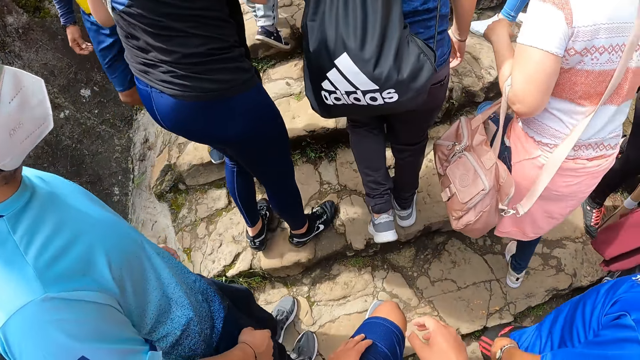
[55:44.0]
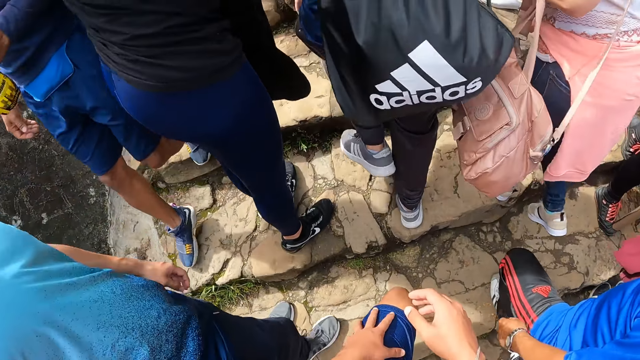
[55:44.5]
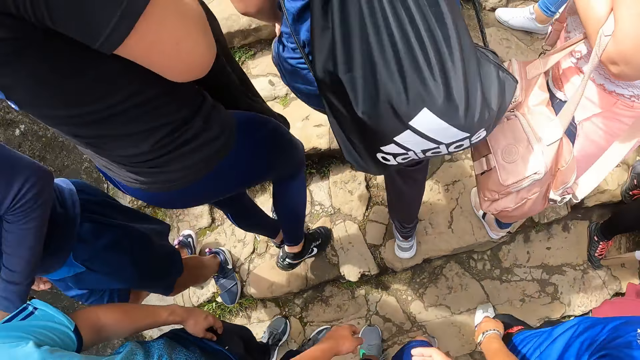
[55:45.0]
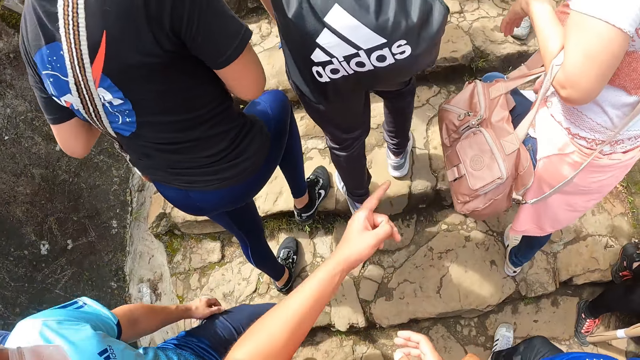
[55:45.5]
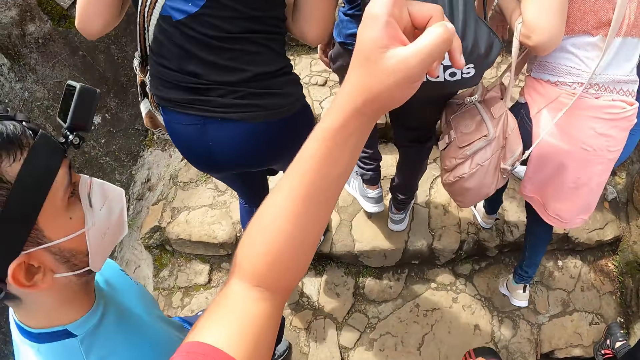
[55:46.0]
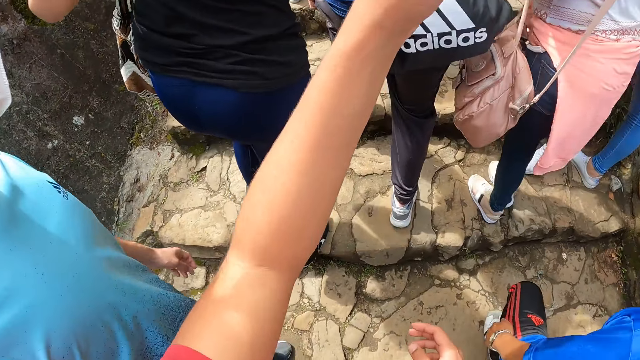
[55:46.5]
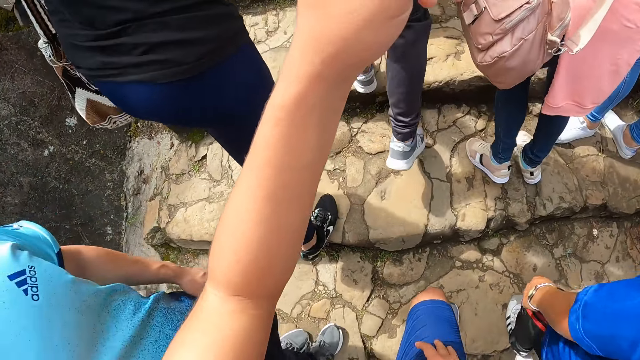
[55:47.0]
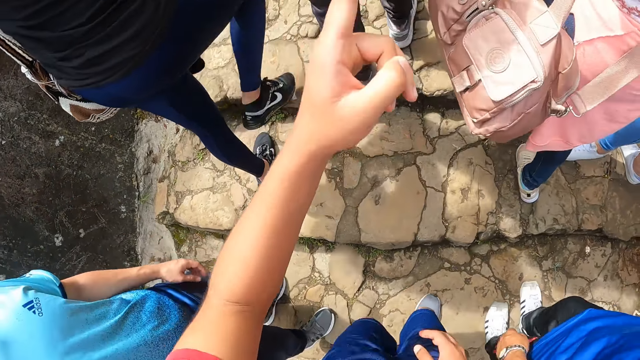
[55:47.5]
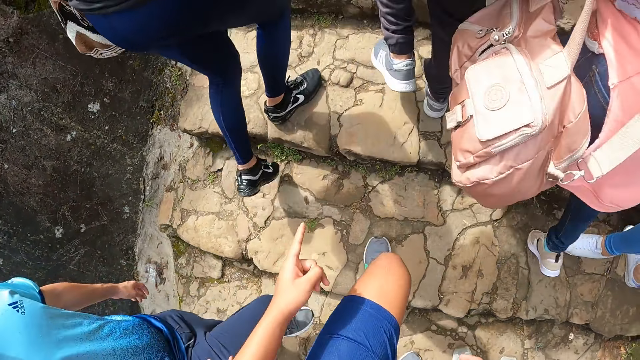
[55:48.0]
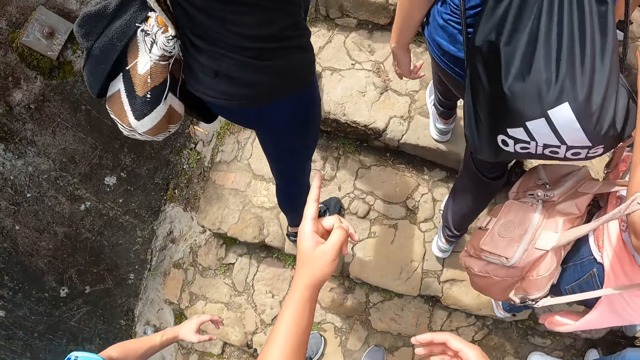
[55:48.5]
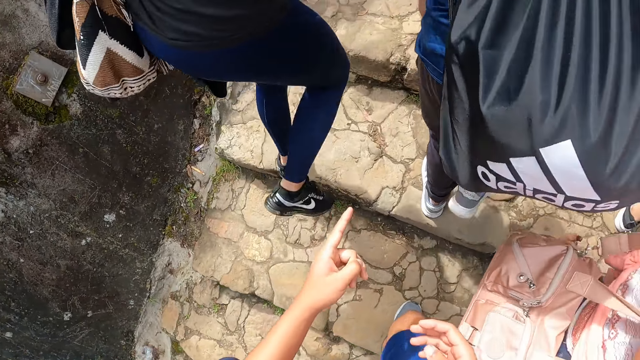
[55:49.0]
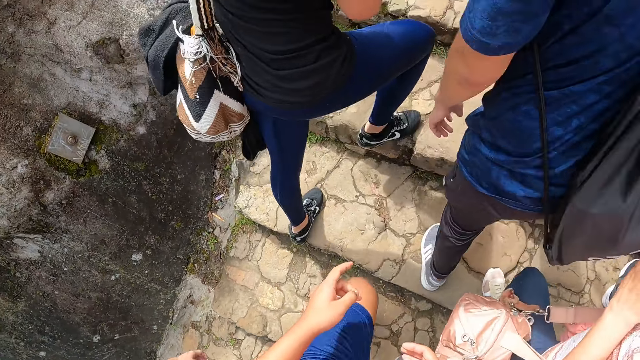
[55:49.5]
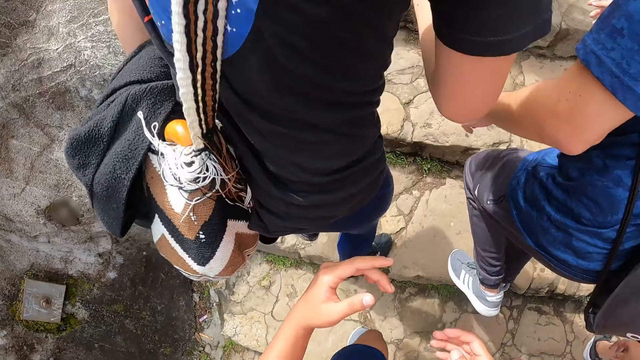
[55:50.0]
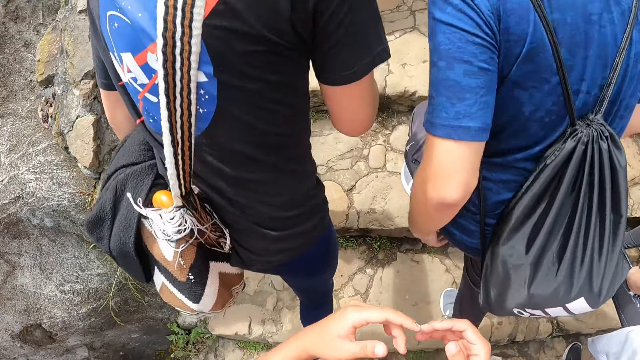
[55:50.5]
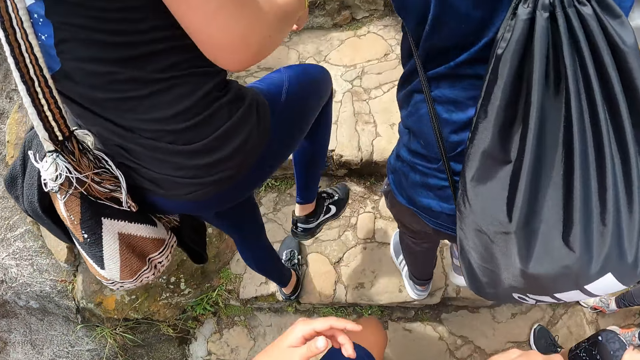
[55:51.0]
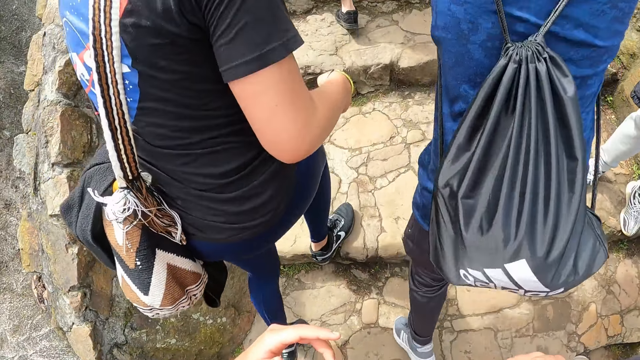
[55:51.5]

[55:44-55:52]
The camera wearer stops on the hill steps. He points forward with his left hand. He walks on the hill steps.

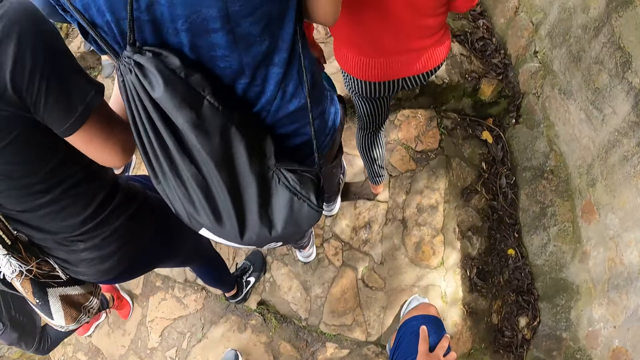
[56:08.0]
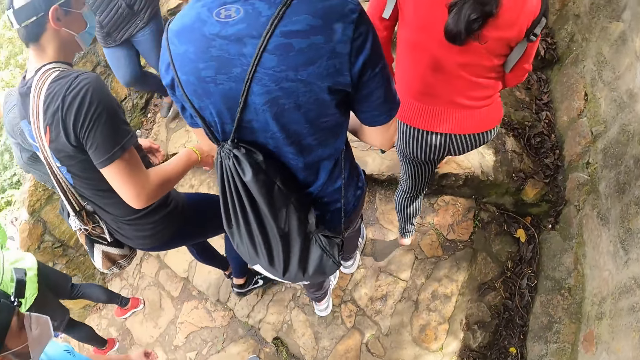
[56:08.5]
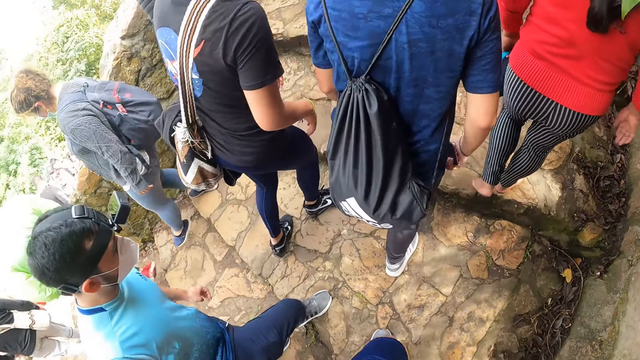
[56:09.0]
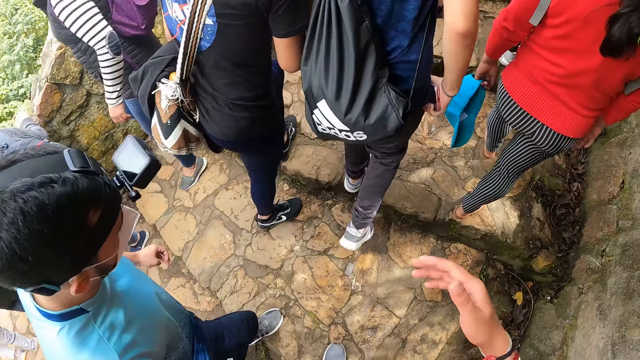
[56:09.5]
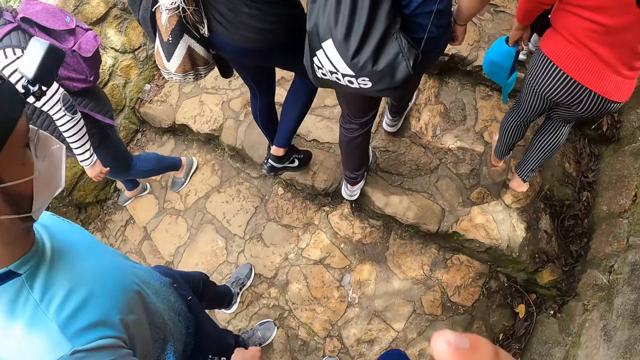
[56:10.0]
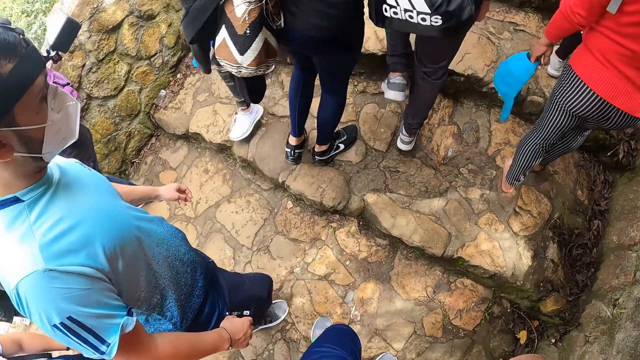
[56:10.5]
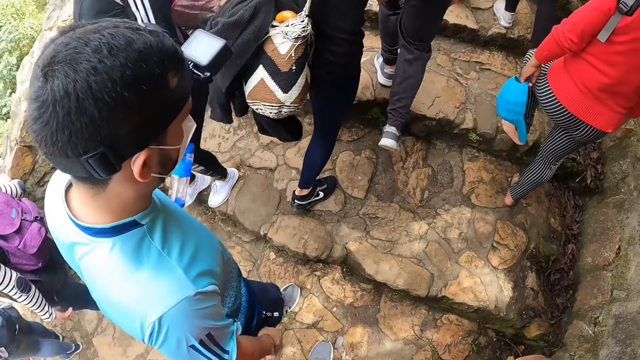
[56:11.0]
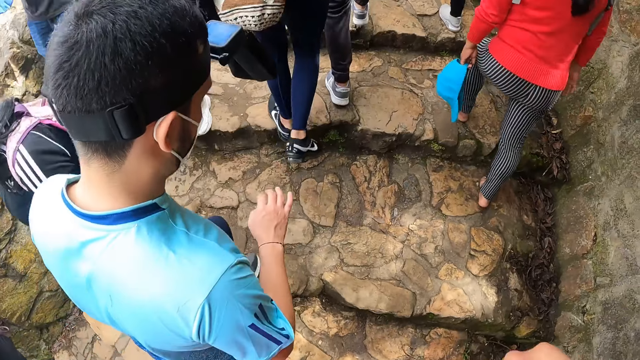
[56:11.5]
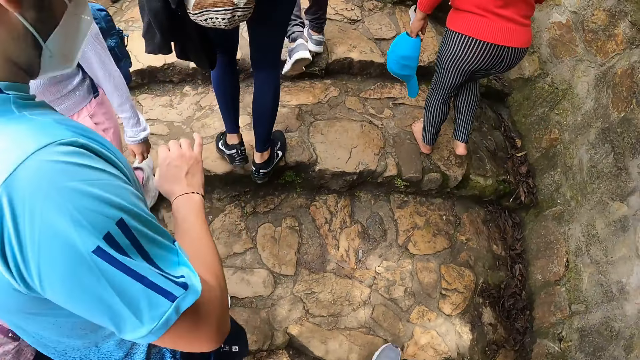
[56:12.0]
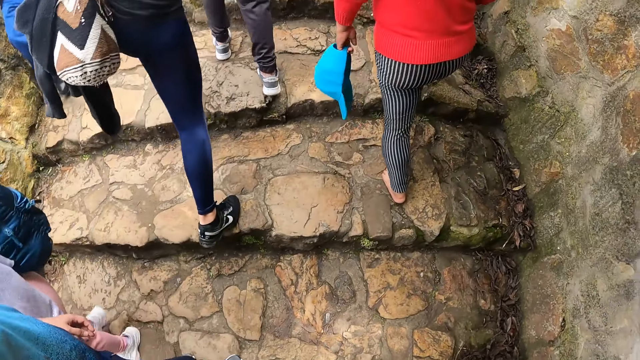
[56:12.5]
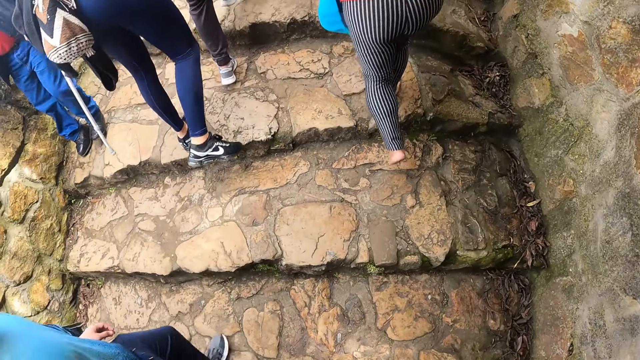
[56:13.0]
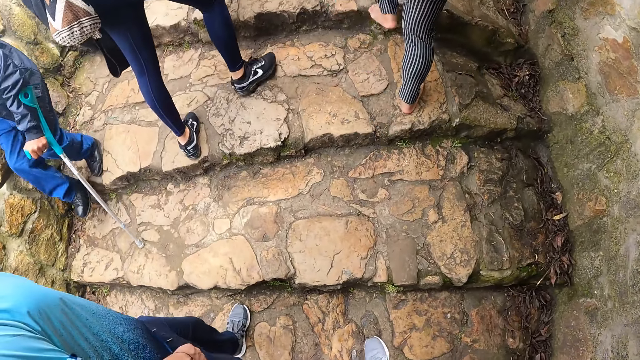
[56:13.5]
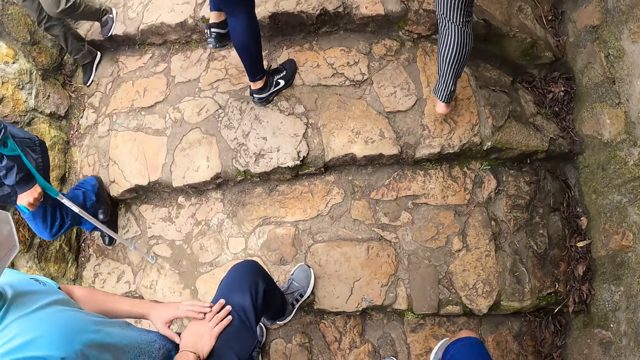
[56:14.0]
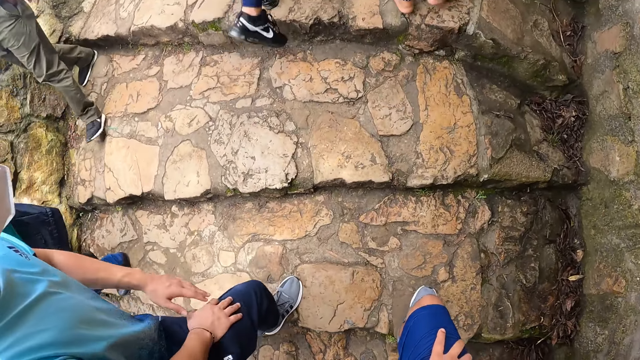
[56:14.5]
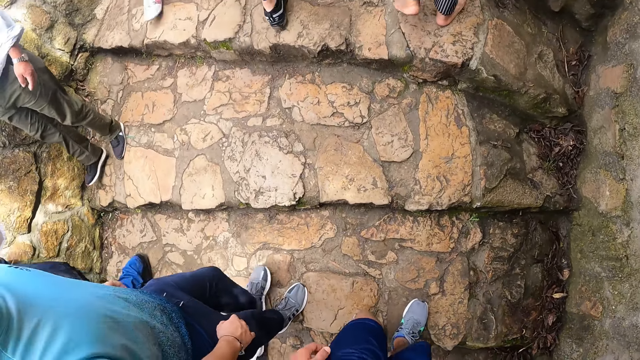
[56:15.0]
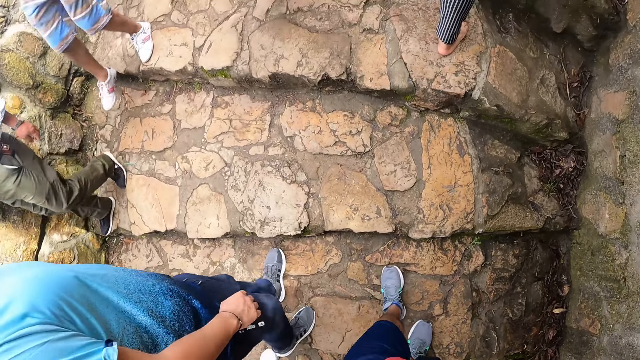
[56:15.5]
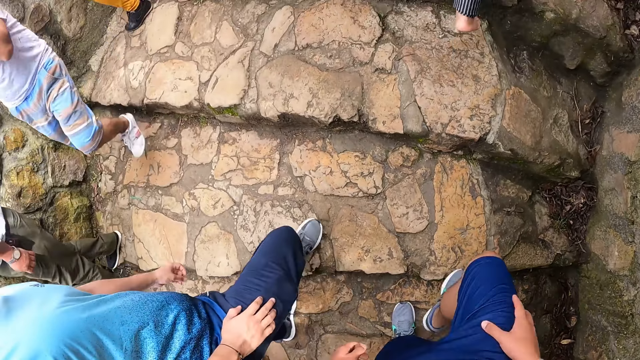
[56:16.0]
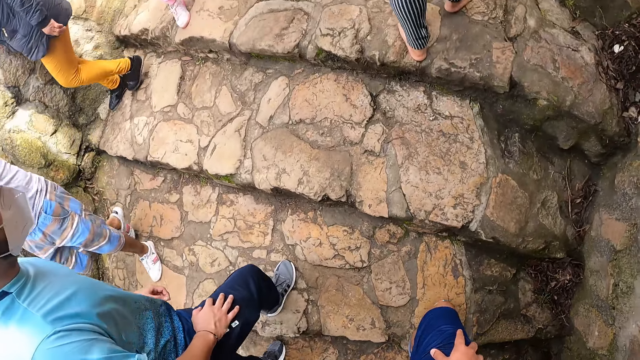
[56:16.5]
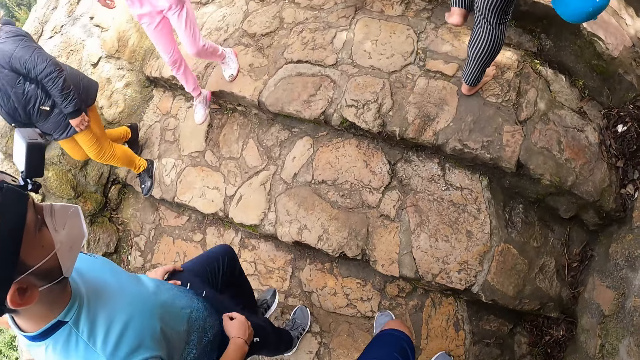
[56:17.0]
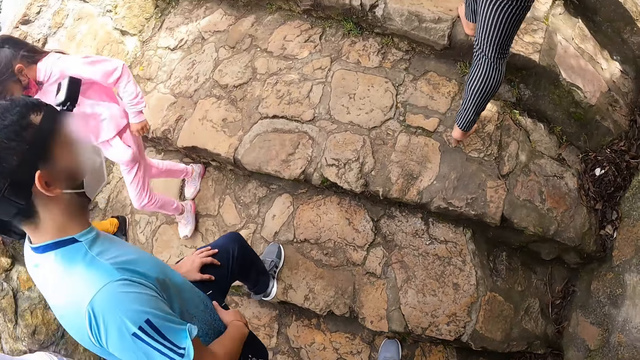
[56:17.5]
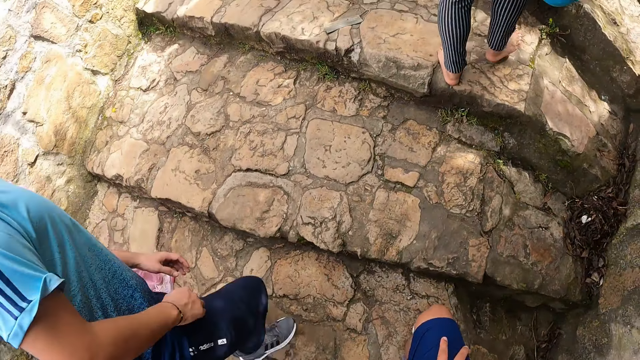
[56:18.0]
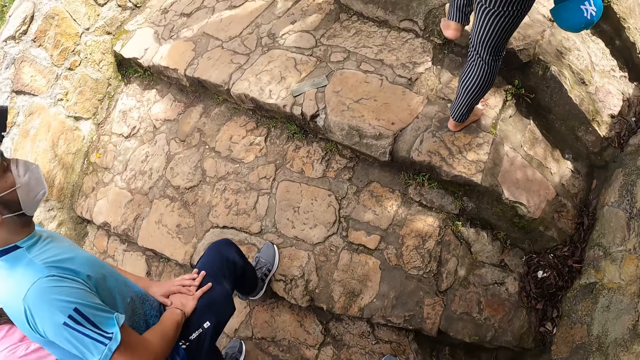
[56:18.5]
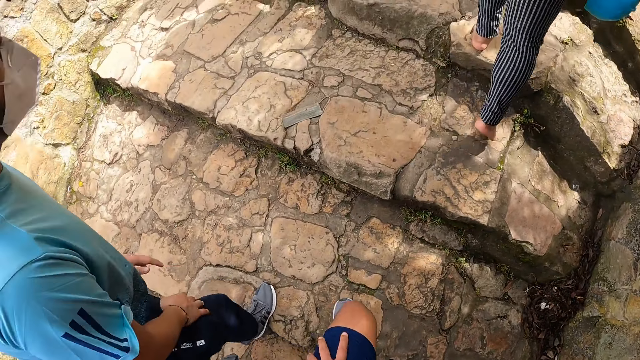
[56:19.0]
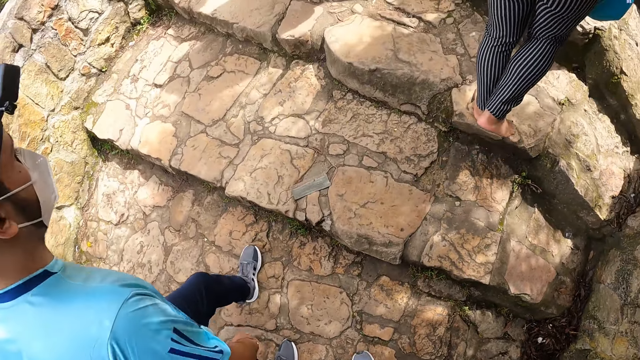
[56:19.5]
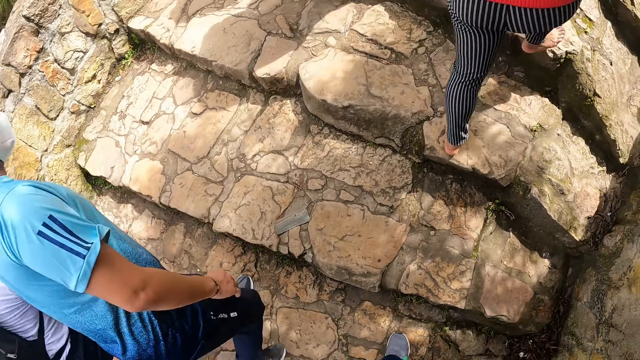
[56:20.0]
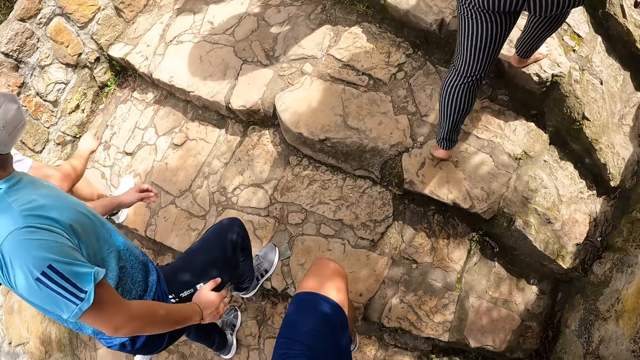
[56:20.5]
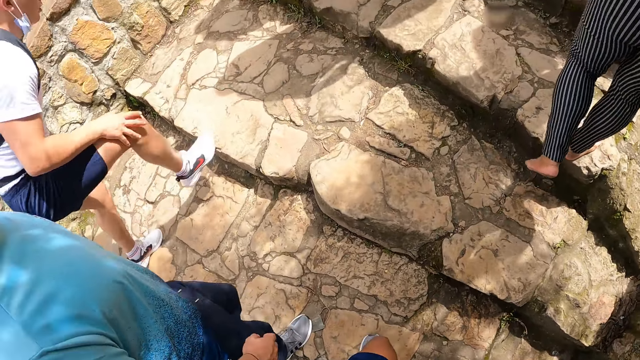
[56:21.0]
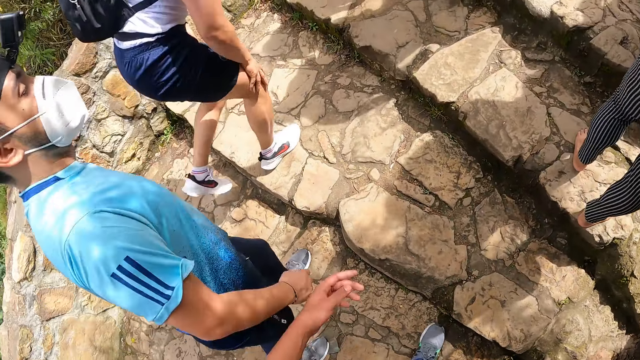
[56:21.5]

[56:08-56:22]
The camera wearer raises his right hand to his face. He walks on the hill steps.
